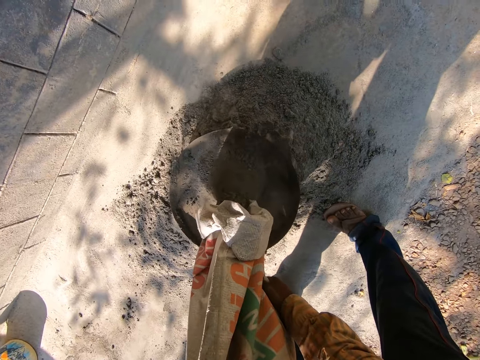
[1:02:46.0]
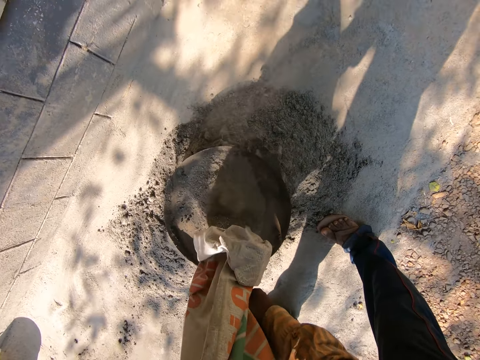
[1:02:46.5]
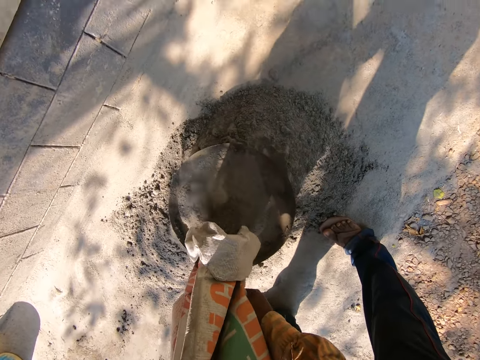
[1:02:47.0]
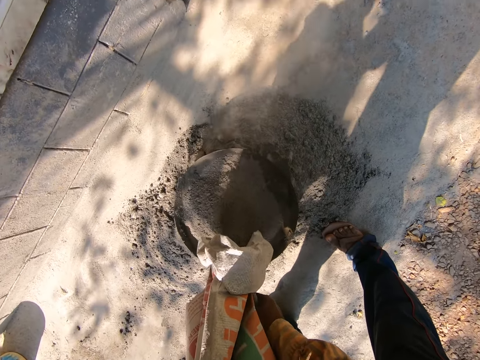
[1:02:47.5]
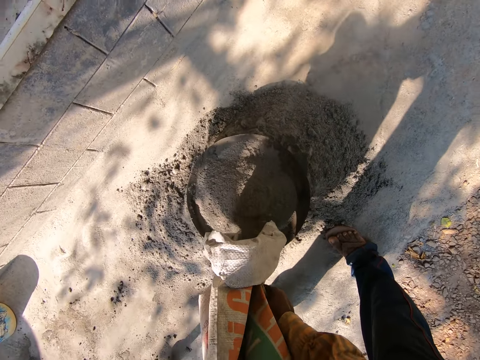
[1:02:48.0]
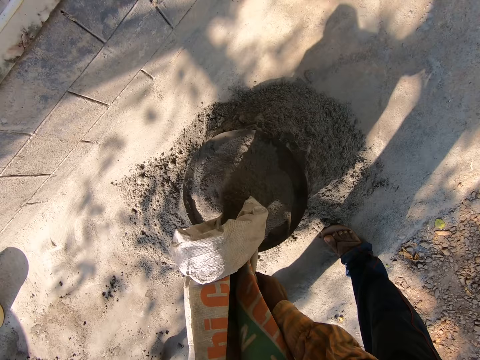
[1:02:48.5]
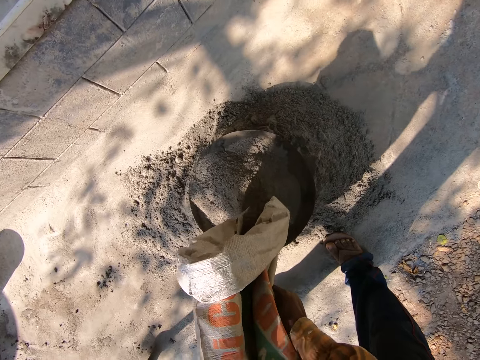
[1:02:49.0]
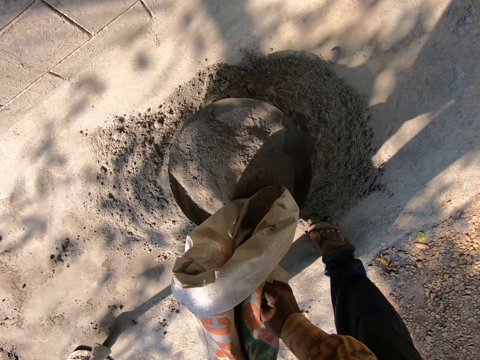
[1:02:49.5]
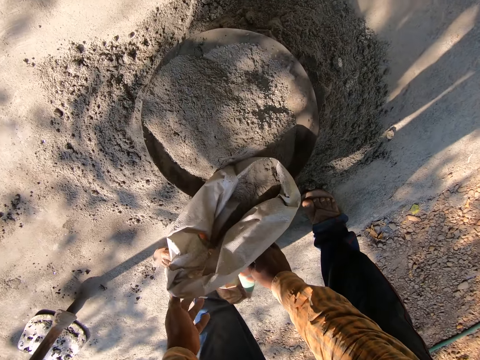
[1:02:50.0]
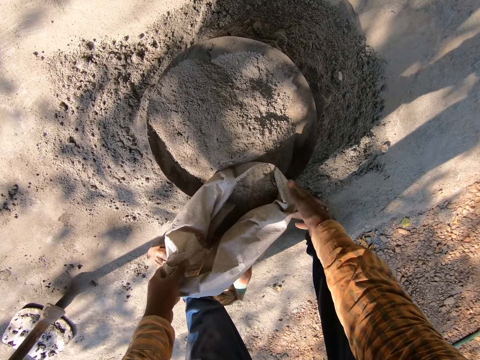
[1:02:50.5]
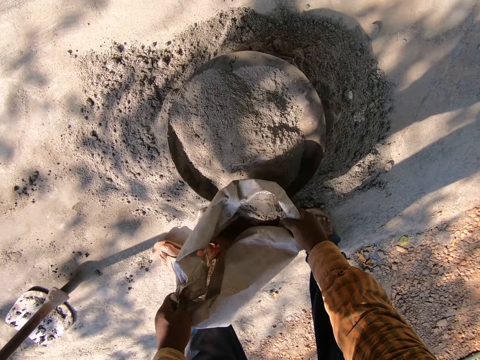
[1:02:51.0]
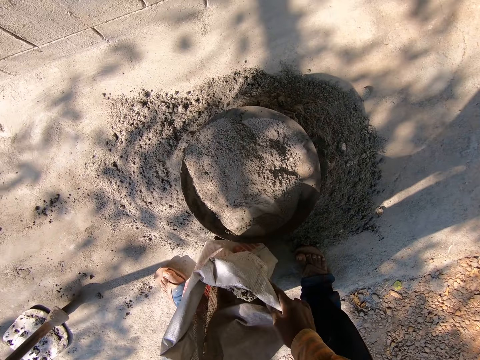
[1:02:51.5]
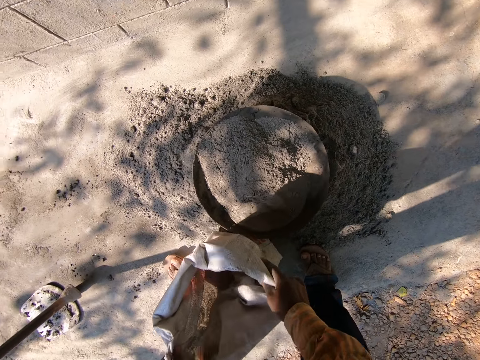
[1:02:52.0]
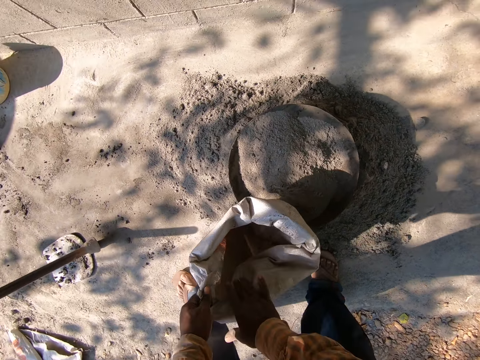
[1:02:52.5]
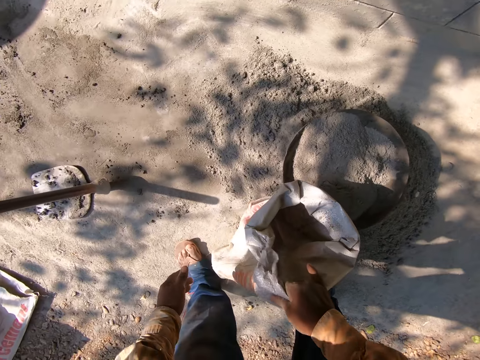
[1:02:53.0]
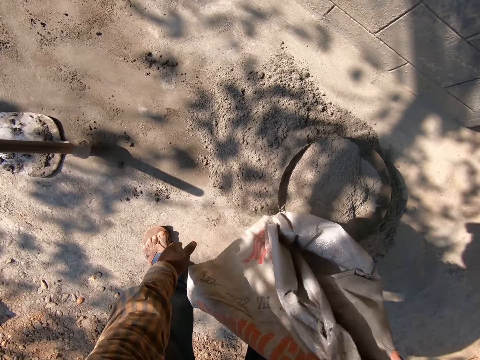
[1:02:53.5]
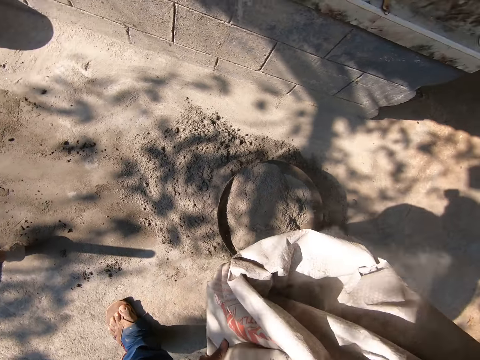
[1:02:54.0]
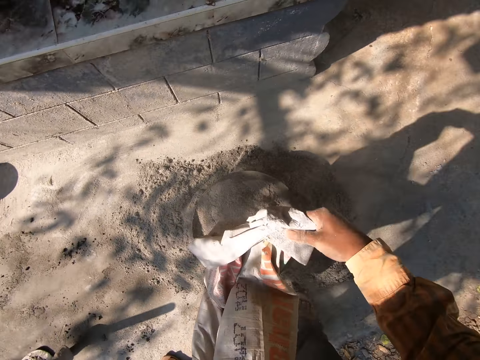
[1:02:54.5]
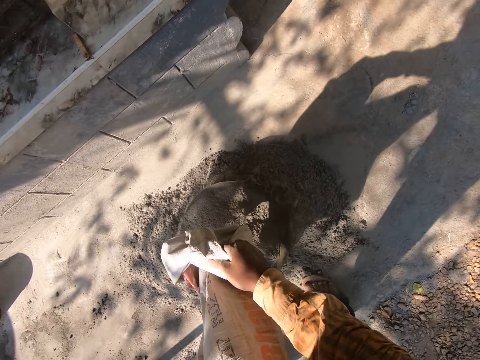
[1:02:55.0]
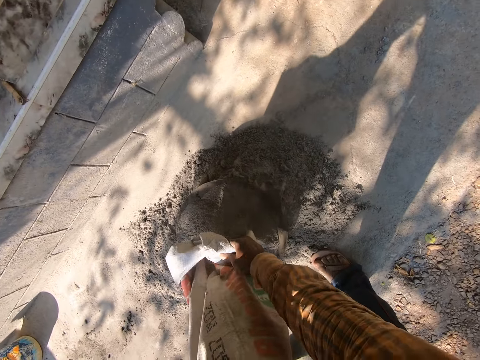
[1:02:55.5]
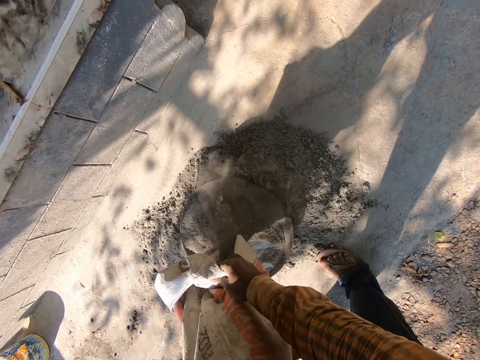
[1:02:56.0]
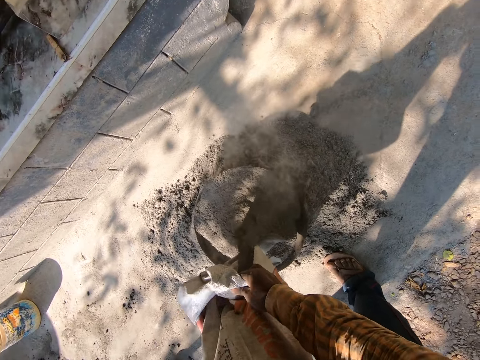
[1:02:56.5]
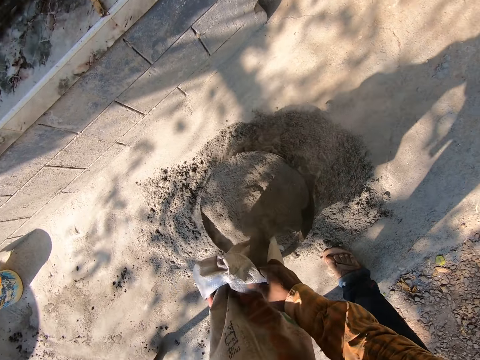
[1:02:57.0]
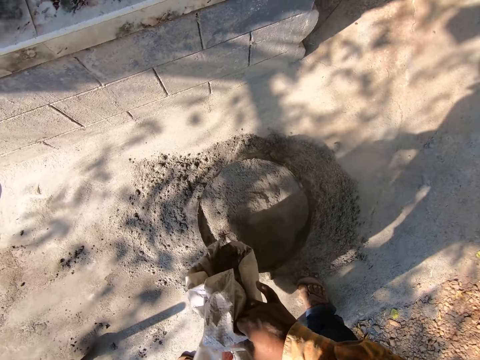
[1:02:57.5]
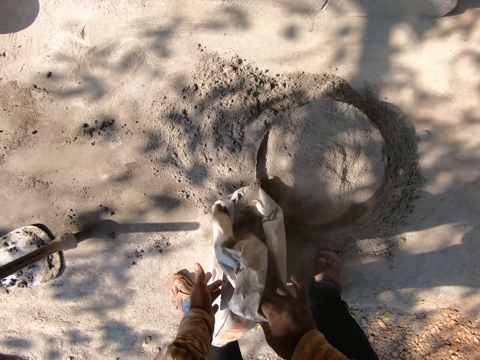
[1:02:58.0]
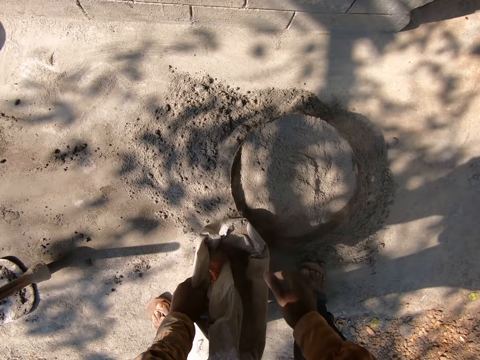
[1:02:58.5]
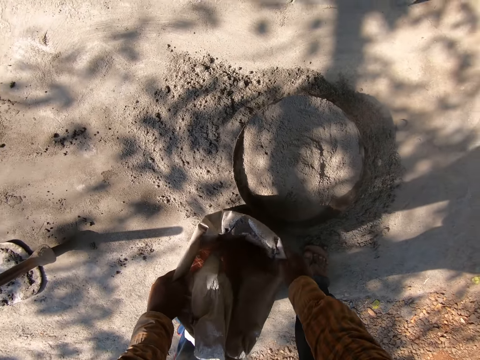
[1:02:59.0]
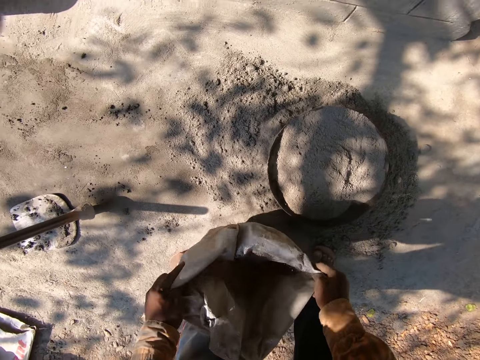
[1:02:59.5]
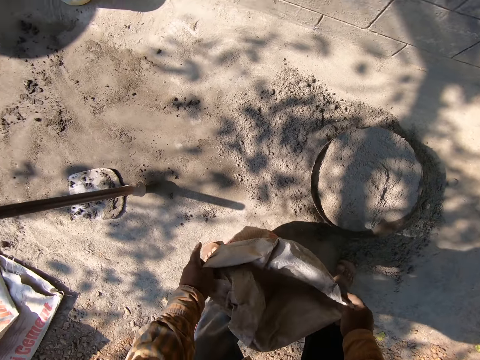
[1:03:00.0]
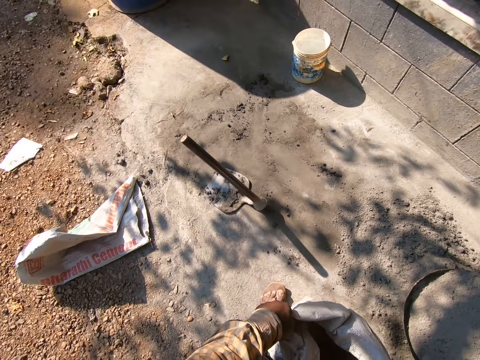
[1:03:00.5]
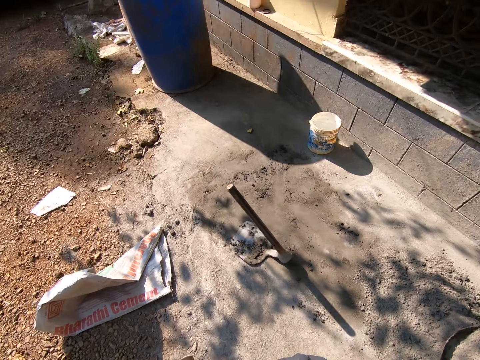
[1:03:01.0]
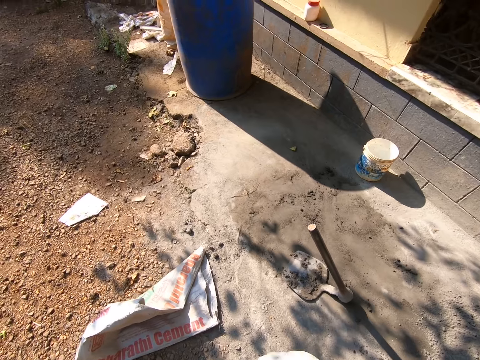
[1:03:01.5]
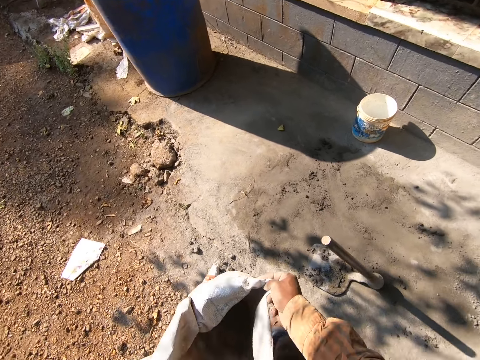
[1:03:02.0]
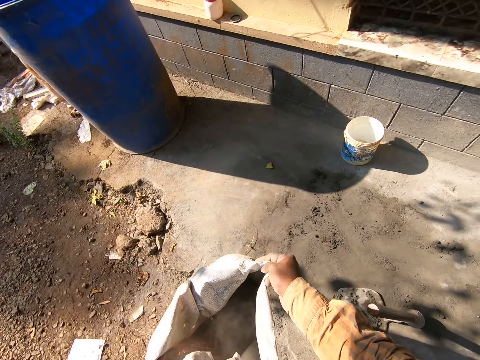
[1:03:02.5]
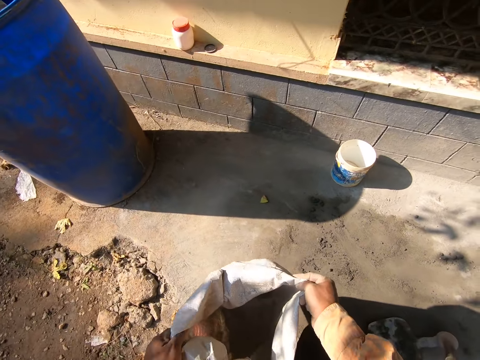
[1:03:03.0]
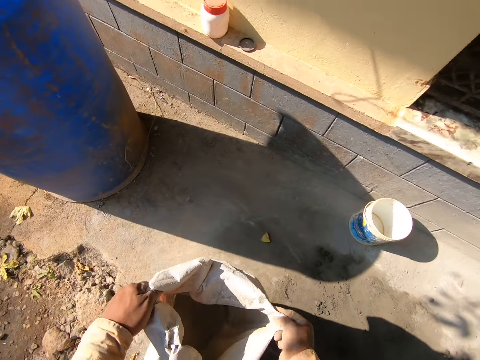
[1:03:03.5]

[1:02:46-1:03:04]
The camera wearer puts a sack of cement on the ground. They align the sack of cement. They pick up the sack of cement on the ground. They pour cement on the container. They drop the cement sack on the ground with both hands. They align the sack of cement. They carry the cement sack from the ground with both hands. They walk on the ground towards a drum in the building site. They pick up the sack of cement.

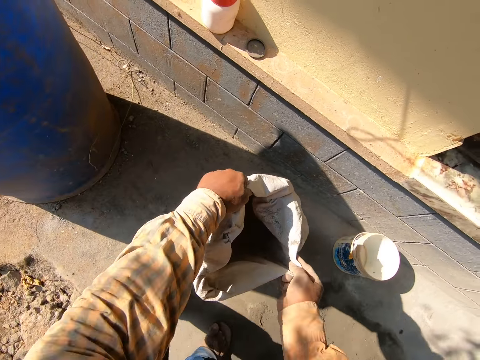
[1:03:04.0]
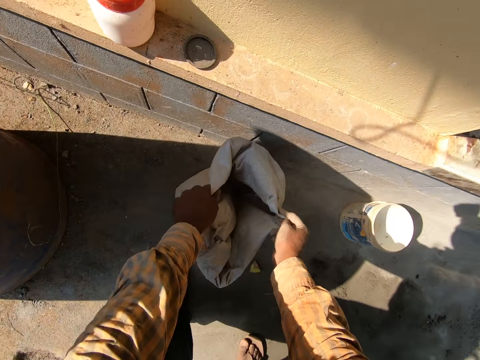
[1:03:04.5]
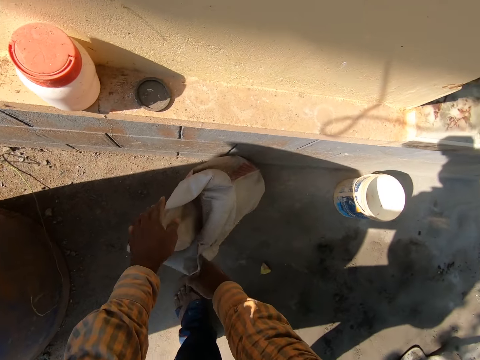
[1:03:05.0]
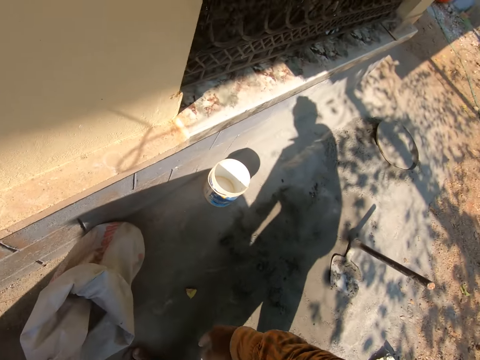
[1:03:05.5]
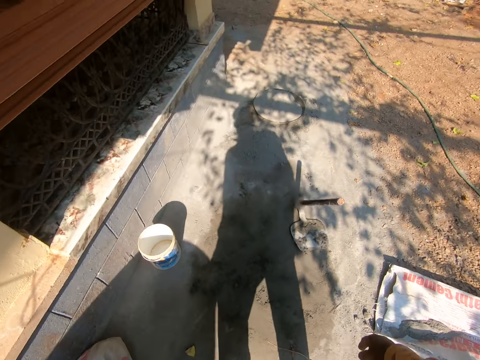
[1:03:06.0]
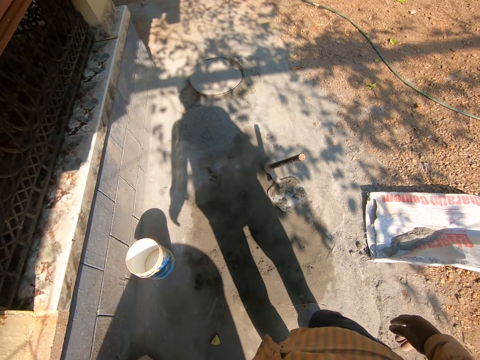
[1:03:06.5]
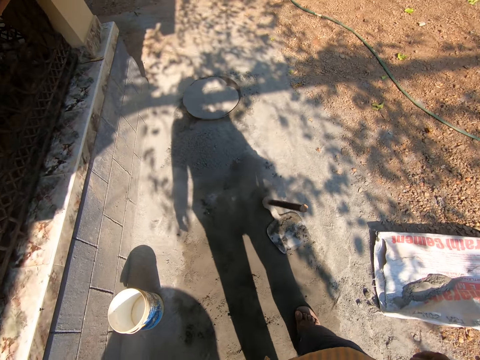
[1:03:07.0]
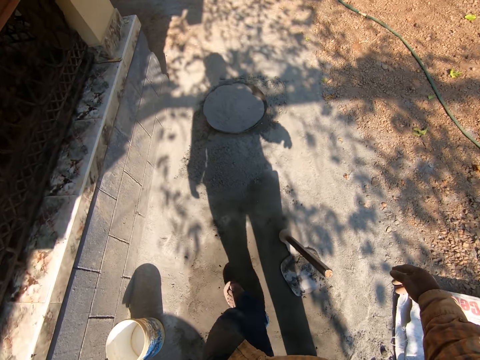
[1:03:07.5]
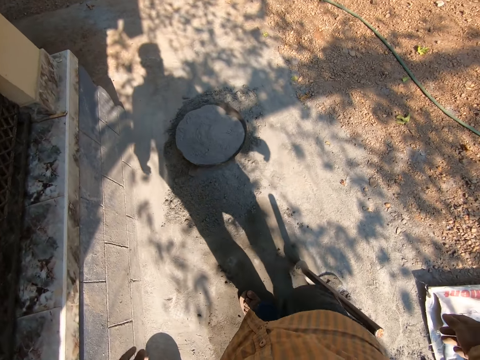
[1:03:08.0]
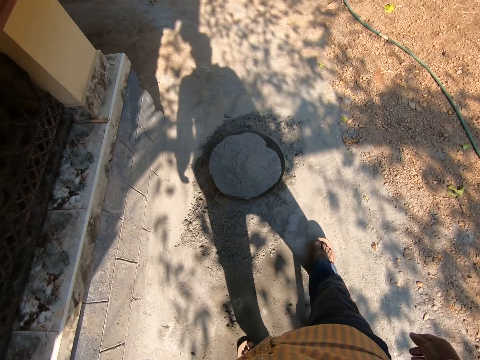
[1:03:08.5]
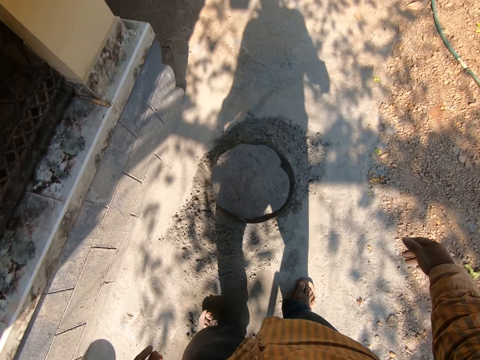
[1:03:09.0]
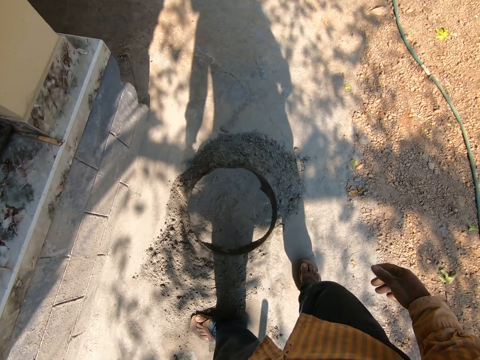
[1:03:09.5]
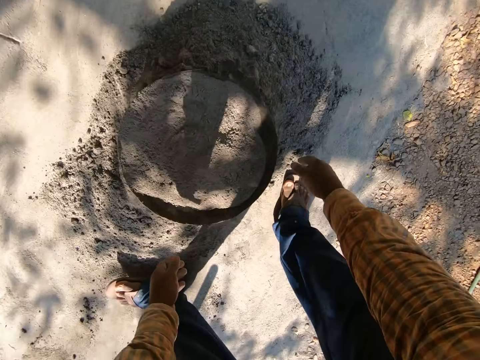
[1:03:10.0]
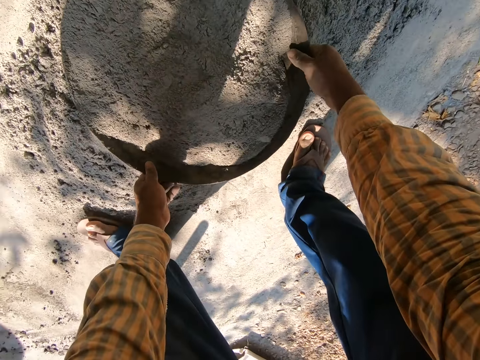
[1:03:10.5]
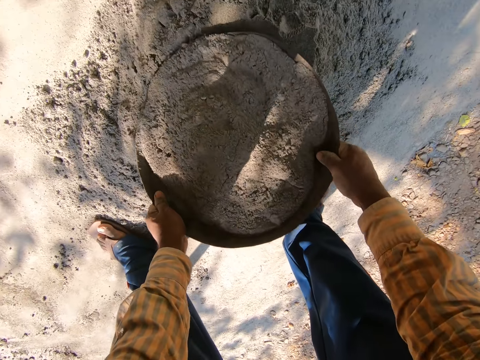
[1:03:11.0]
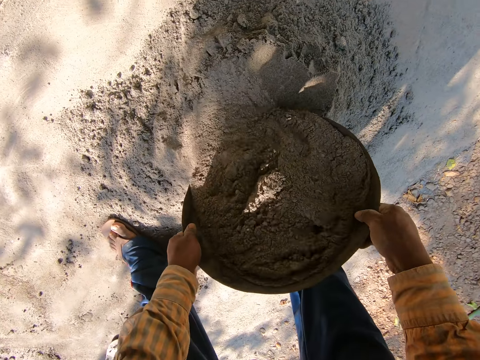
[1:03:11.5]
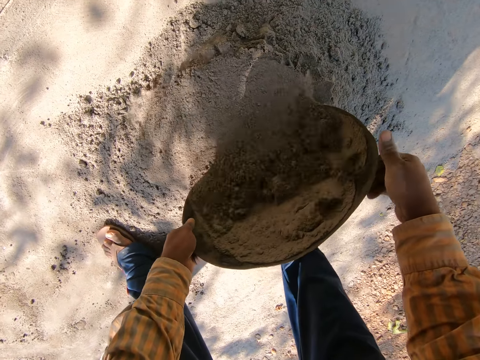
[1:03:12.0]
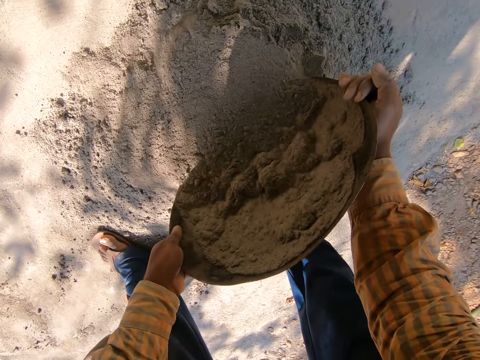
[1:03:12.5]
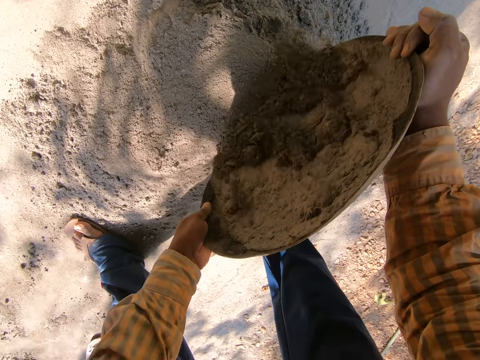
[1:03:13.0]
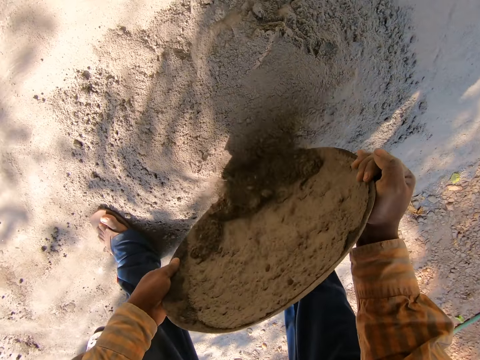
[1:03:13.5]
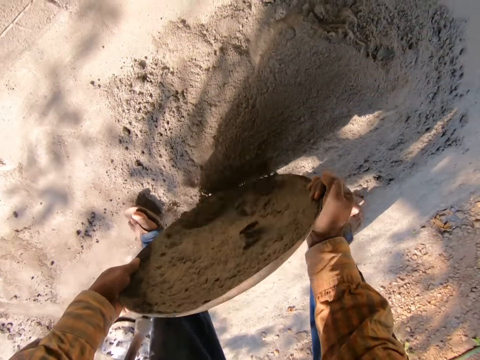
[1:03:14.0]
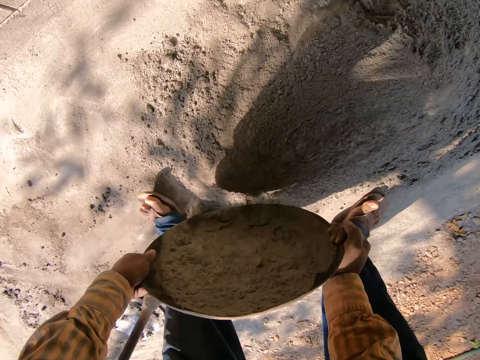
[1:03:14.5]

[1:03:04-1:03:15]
The camera wearer drops the cement sack on the ground beside the drum with both hands. They walk on the ground away from the drum in the building site. They empty the pan on the ground with both hands. They pick up a container of cement.
